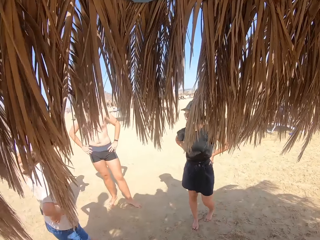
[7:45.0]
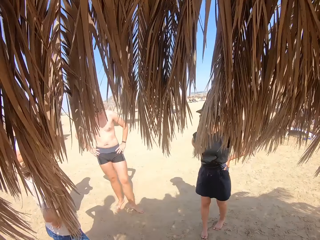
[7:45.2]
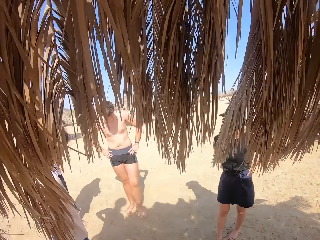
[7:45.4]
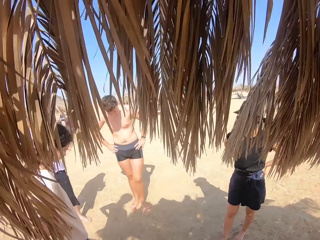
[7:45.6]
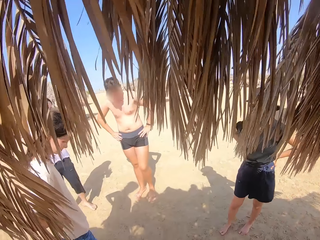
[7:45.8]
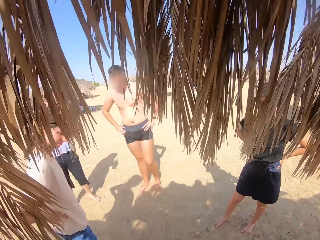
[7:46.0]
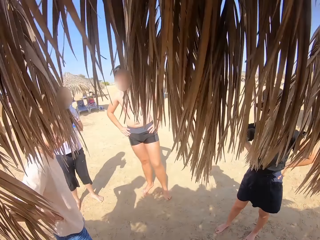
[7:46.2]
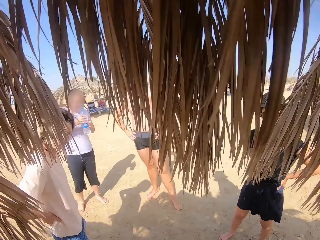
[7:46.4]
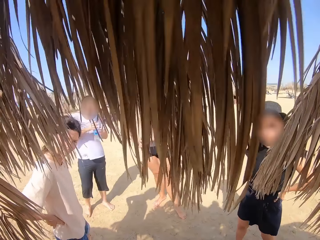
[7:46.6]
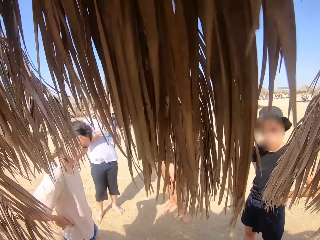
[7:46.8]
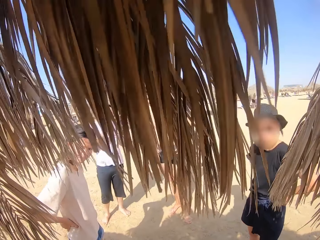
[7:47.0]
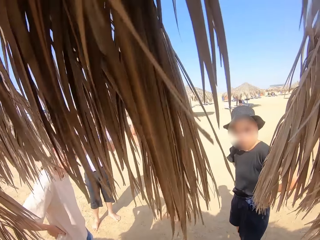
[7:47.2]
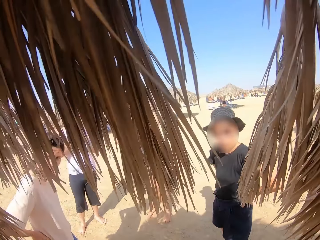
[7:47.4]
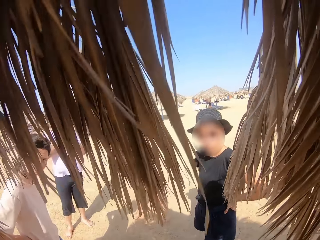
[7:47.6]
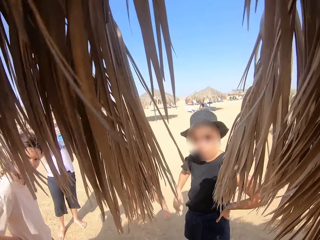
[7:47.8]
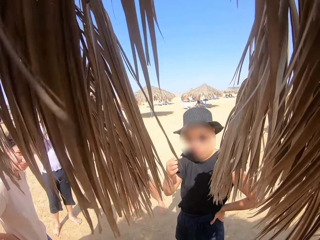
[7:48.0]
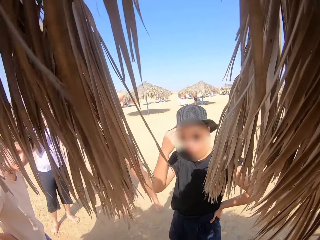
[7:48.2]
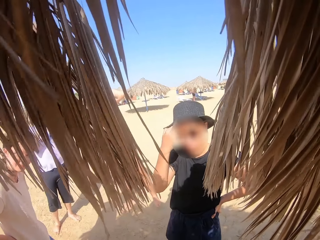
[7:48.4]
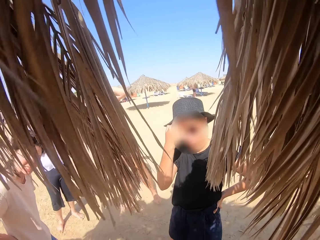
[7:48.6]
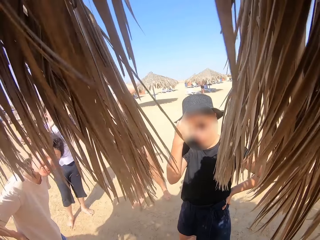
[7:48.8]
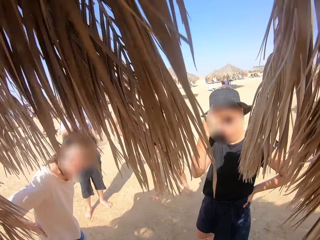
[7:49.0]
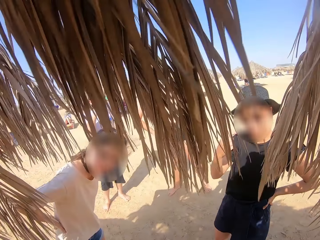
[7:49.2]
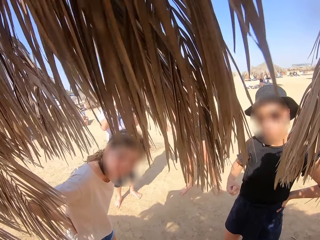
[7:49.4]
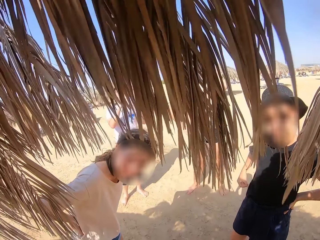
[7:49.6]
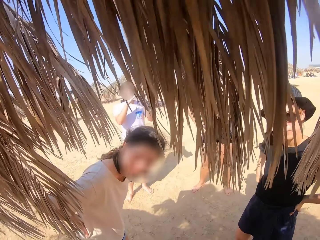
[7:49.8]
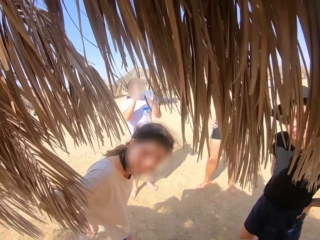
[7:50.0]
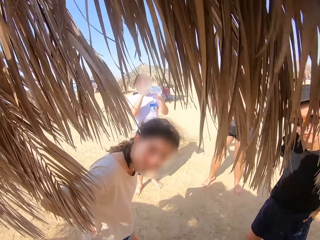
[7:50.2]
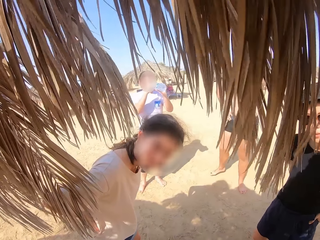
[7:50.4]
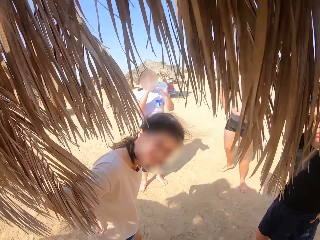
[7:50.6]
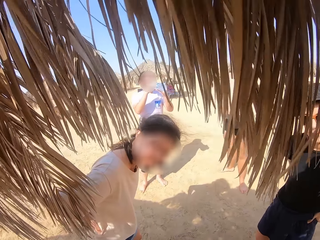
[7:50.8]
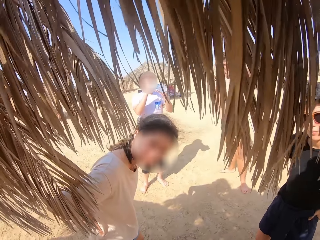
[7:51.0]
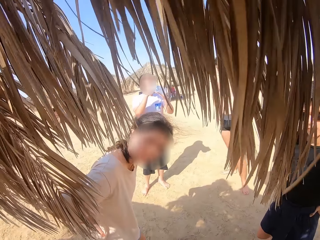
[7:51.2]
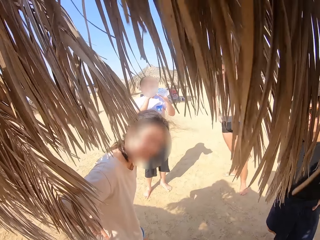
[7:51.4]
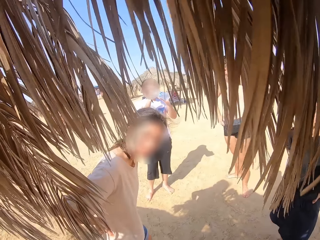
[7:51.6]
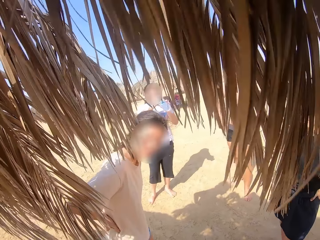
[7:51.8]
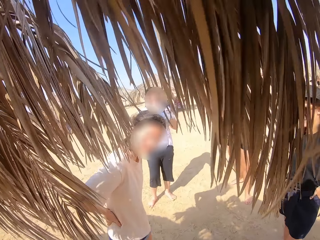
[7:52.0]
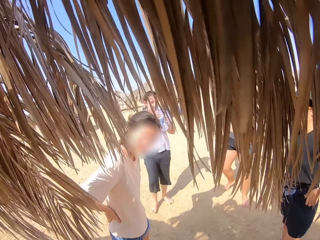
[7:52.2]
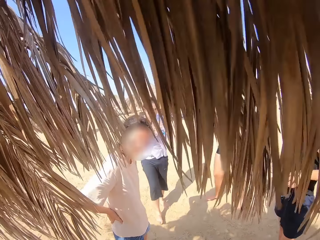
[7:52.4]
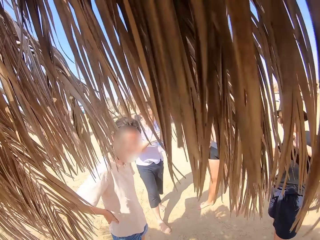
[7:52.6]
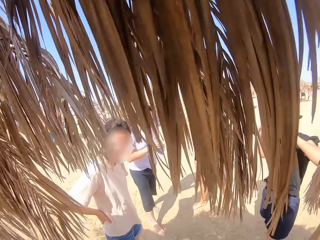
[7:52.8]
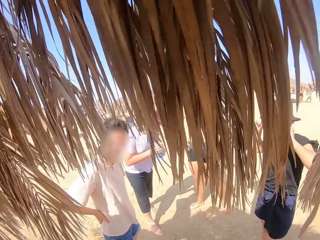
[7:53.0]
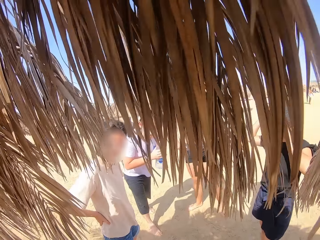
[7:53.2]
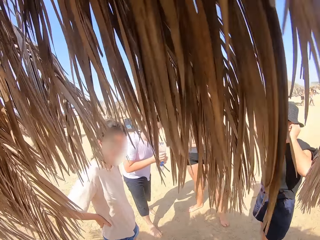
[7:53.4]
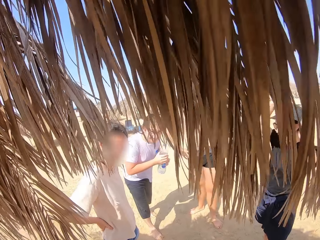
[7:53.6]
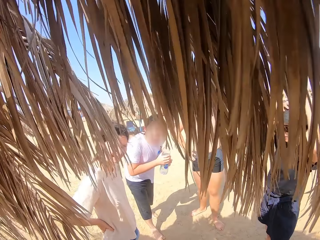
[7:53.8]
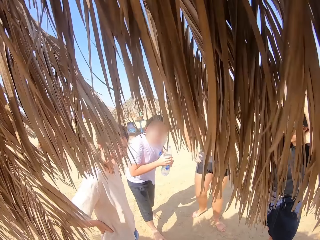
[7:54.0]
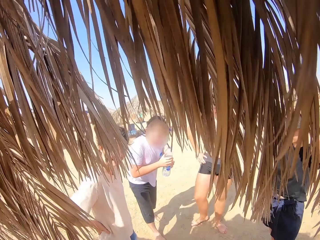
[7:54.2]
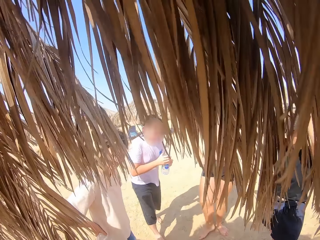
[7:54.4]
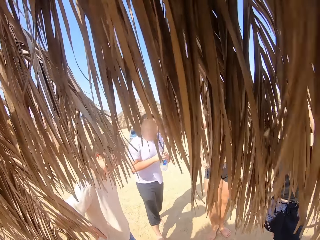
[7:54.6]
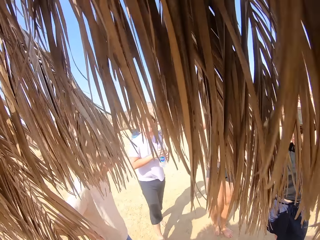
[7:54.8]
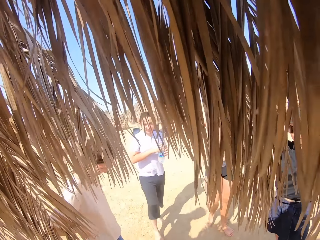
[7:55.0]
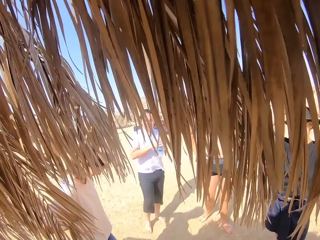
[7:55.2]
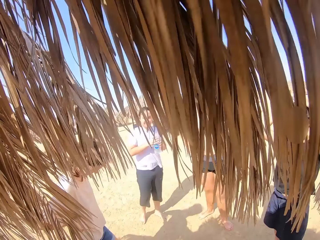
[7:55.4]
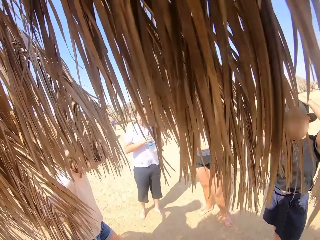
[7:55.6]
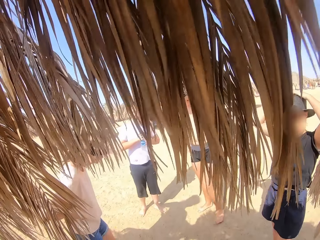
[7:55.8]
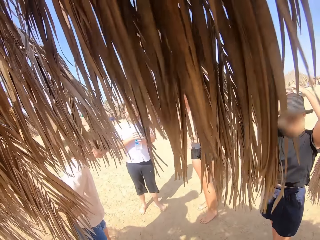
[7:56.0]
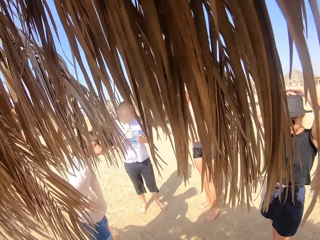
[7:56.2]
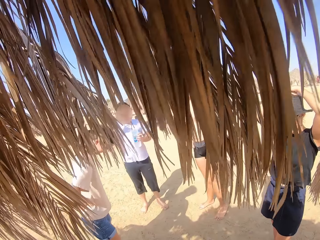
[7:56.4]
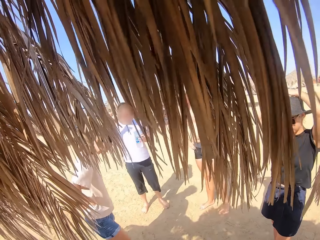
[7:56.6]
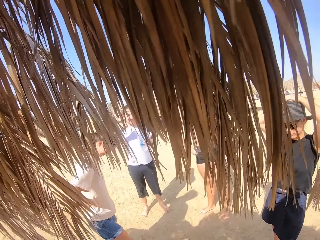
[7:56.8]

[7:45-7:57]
The camera wearer stares at a woman.

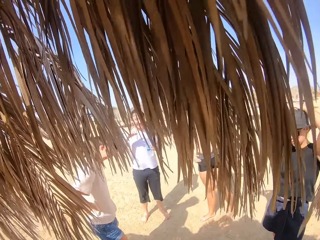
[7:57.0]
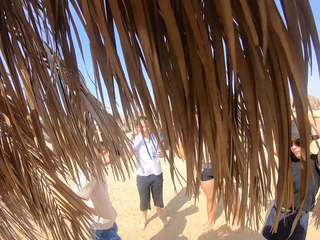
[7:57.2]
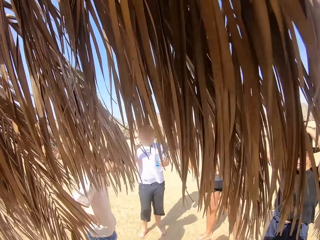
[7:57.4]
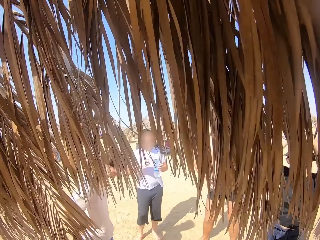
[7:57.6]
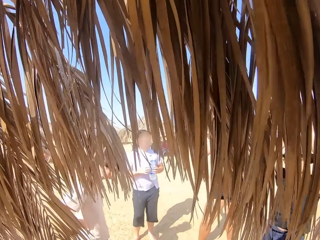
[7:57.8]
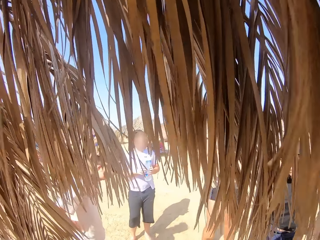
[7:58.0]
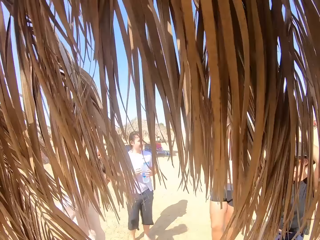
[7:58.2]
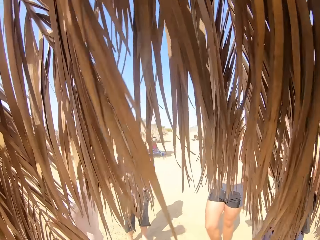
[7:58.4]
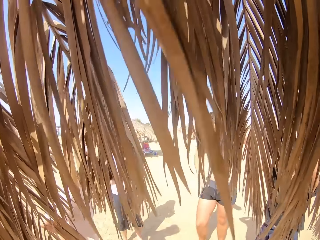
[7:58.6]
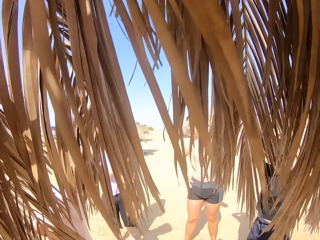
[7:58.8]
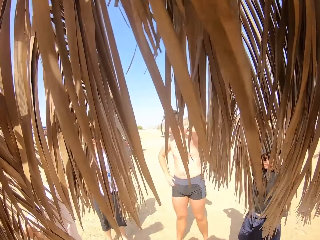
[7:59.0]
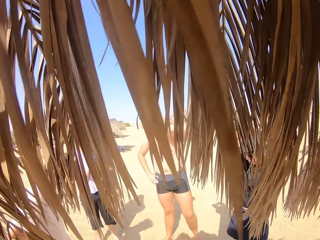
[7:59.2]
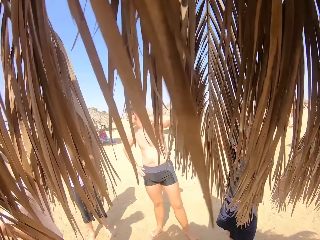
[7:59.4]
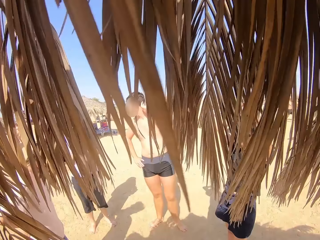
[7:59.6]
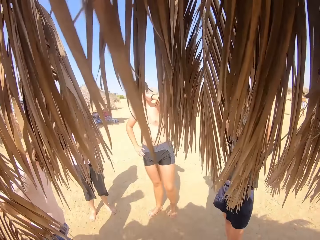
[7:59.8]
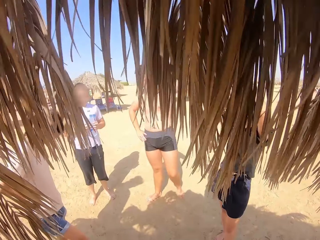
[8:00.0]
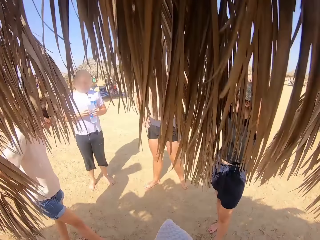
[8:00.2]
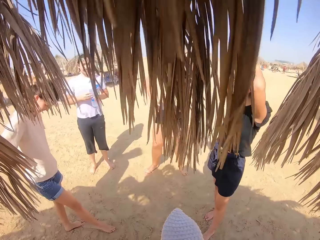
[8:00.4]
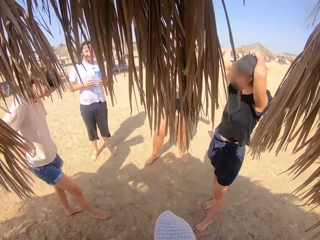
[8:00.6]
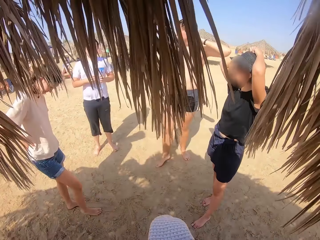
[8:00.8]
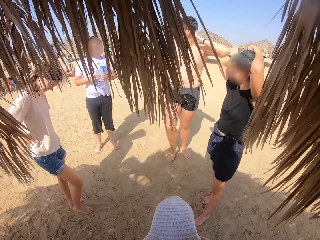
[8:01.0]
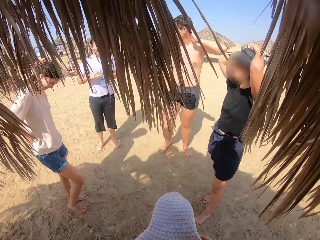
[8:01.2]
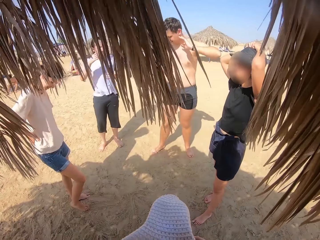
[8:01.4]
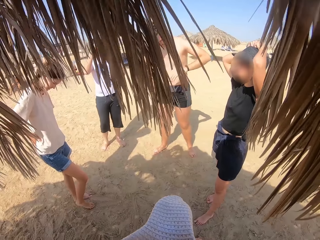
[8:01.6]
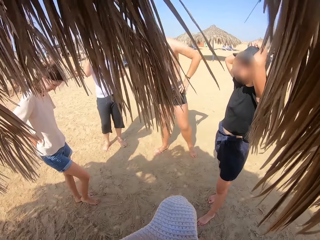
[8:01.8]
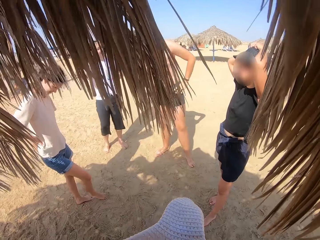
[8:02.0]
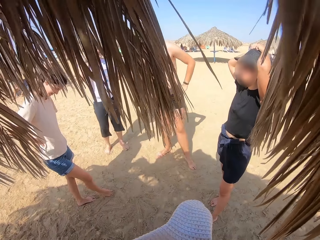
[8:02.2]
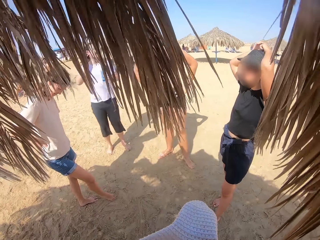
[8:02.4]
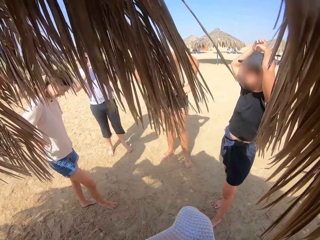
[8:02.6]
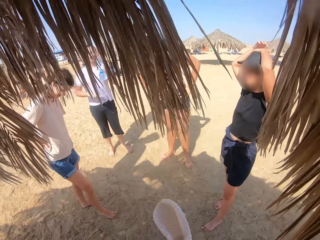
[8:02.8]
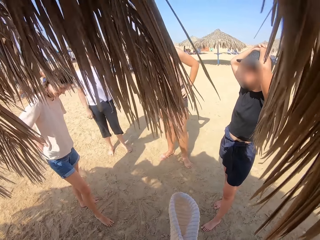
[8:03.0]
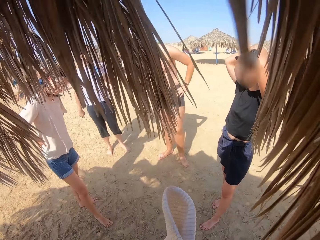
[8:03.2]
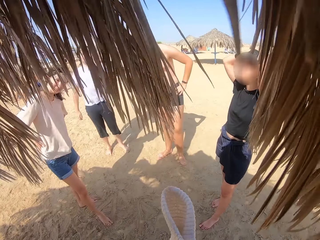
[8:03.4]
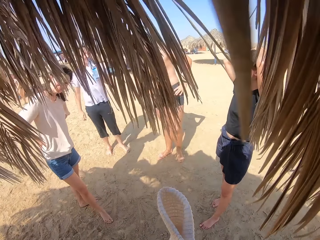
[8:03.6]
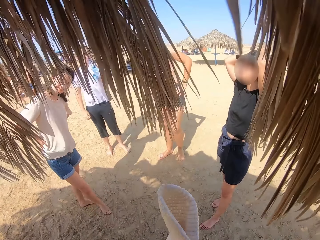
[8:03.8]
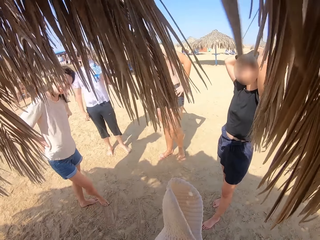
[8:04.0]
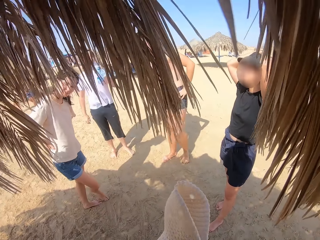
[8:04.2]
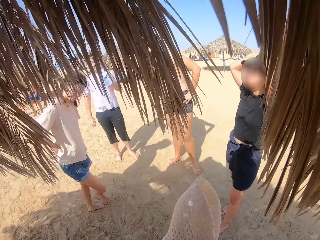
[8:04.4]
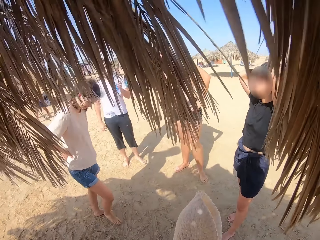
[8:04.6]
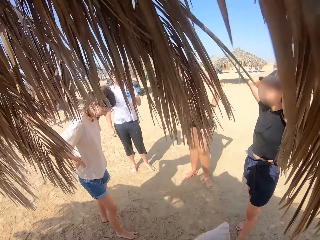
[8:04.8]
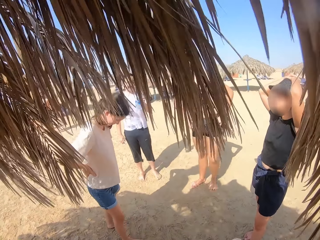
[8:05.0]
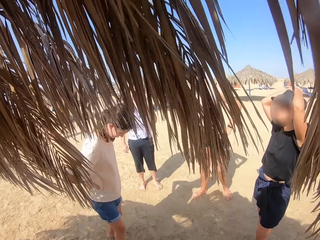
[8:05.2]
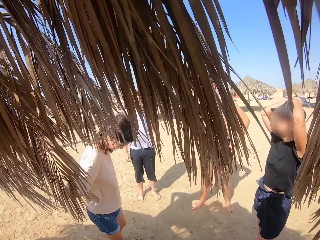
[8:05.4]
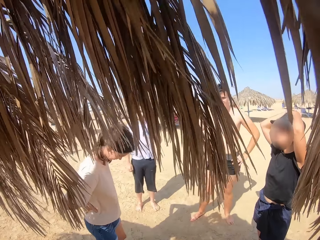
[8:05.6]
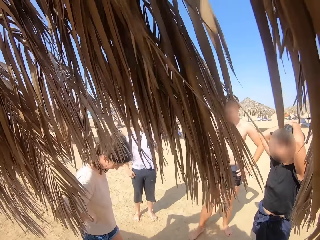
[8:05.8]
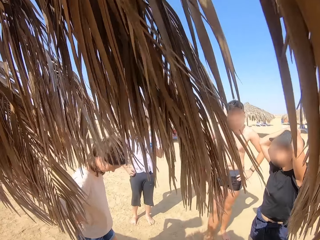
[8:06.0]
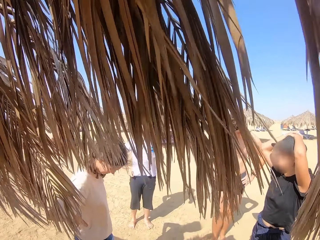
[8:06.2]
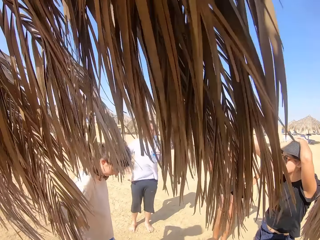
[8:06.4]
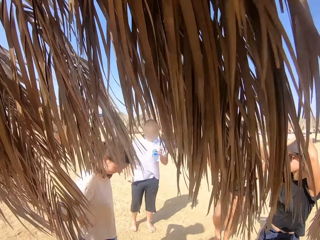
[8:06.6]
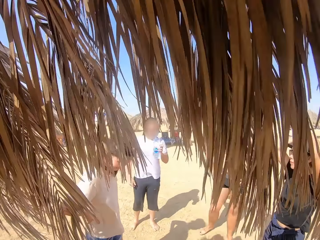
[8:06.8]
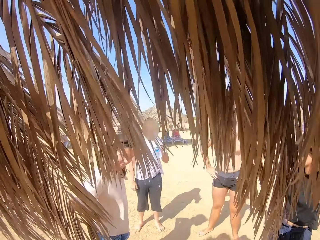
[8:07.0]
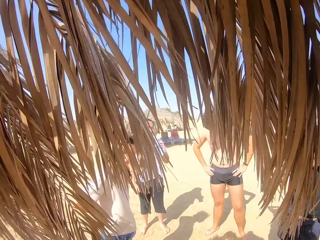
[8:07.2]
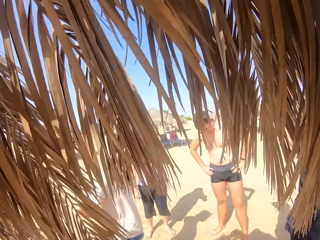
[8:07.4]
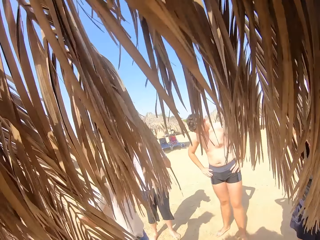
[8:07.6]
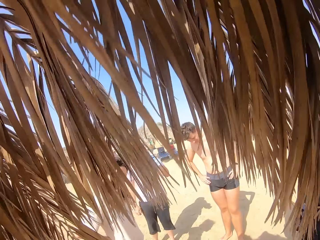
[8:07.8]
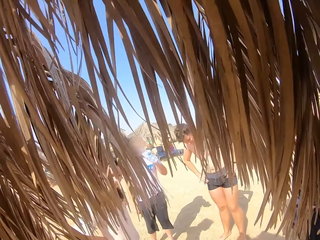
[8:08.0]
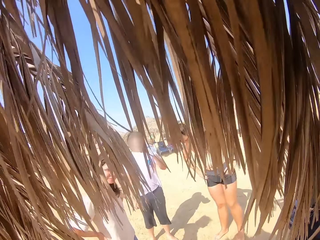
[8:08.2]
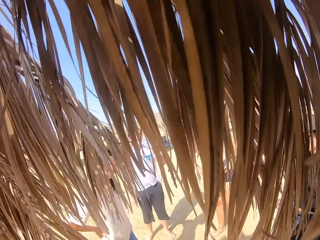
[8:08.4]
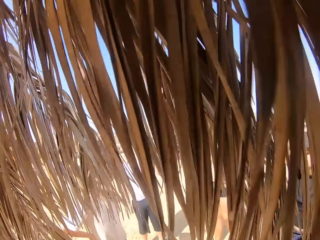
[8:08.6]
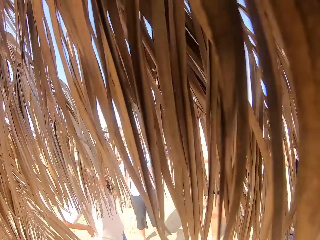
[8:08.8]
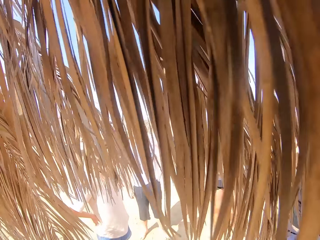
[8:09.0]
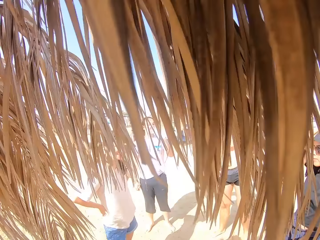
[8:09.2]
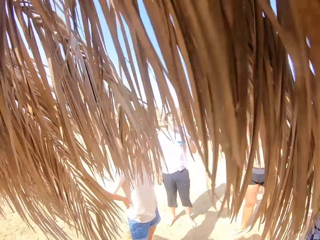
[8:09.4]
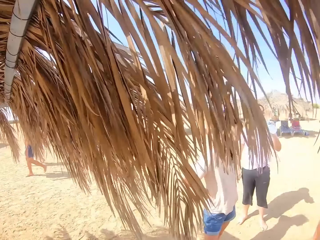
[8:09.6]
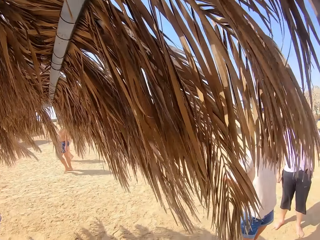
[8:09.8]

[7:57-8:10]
The camera wearer inspects the hat. They stare at a woman.
